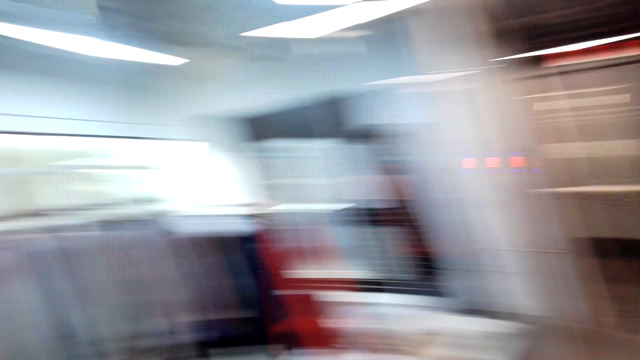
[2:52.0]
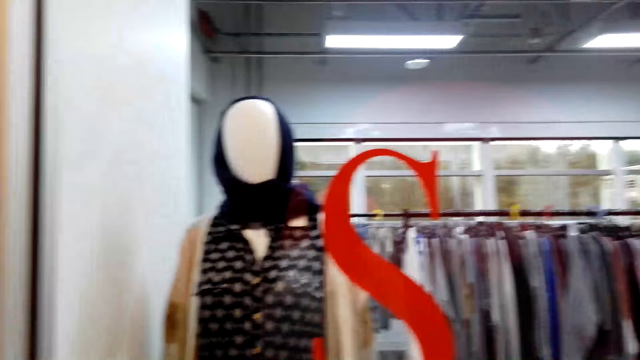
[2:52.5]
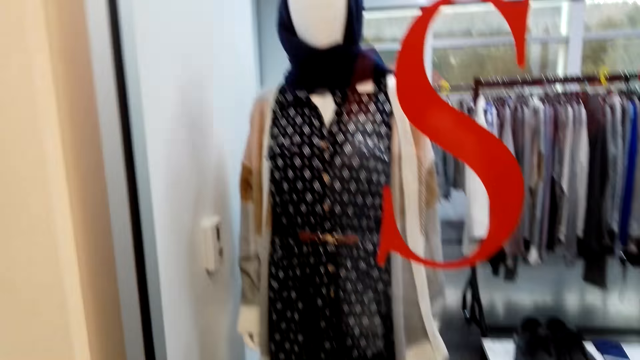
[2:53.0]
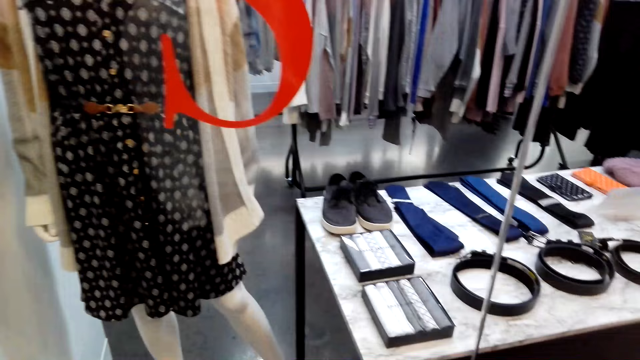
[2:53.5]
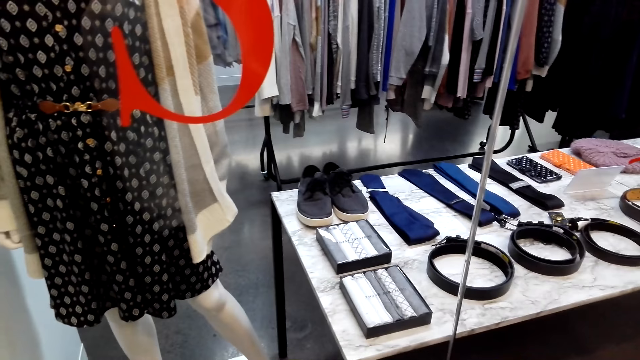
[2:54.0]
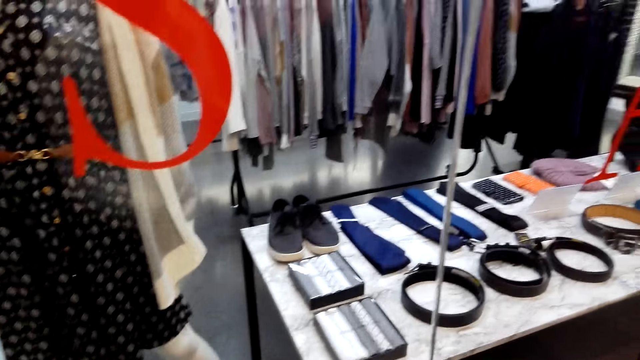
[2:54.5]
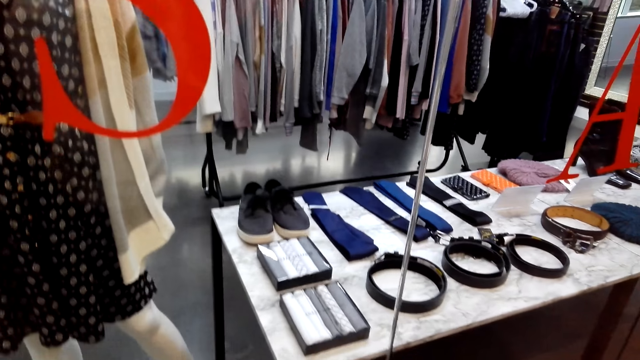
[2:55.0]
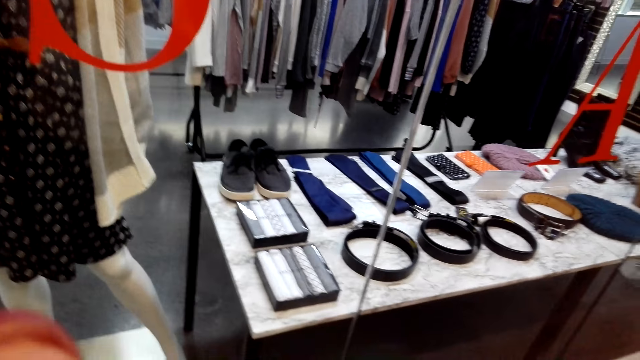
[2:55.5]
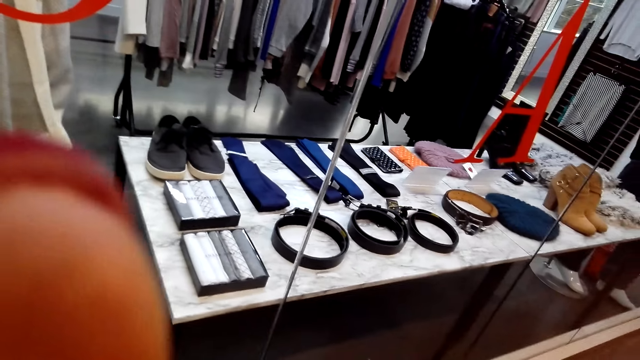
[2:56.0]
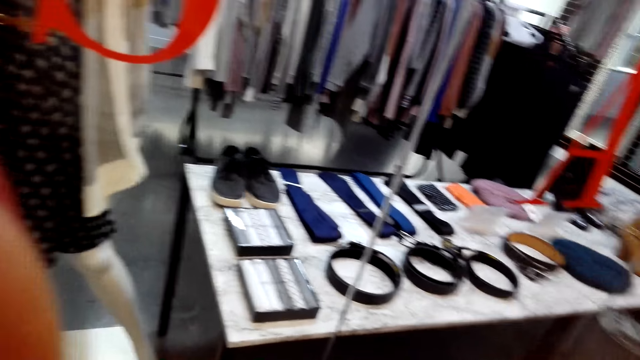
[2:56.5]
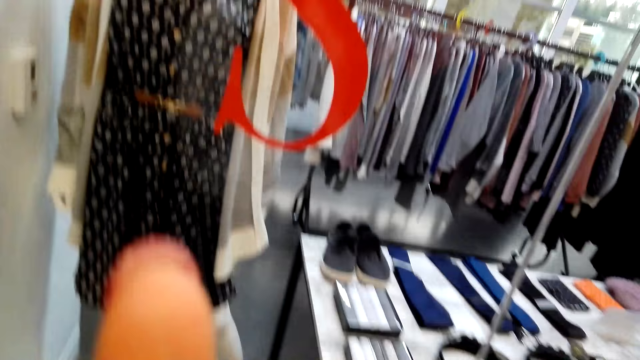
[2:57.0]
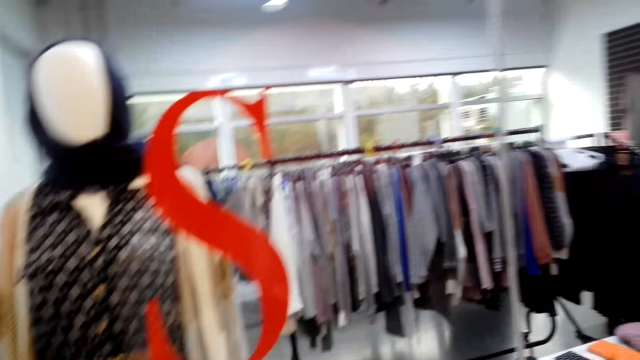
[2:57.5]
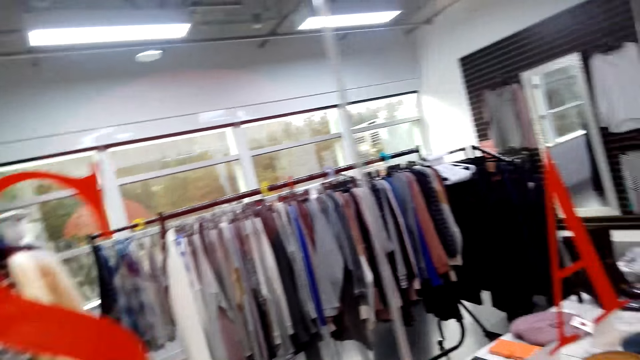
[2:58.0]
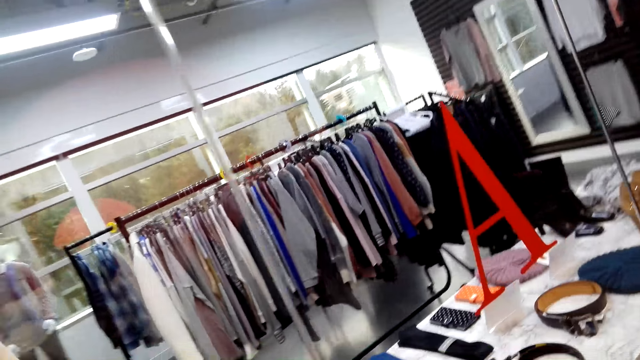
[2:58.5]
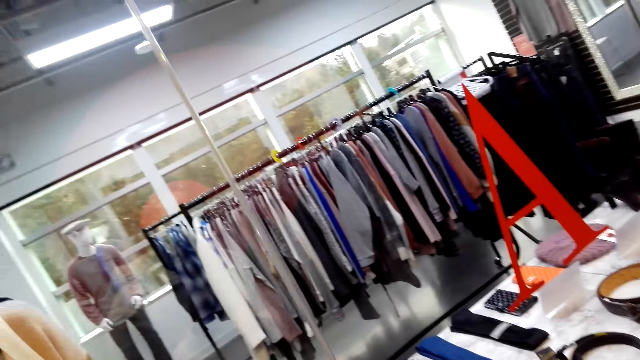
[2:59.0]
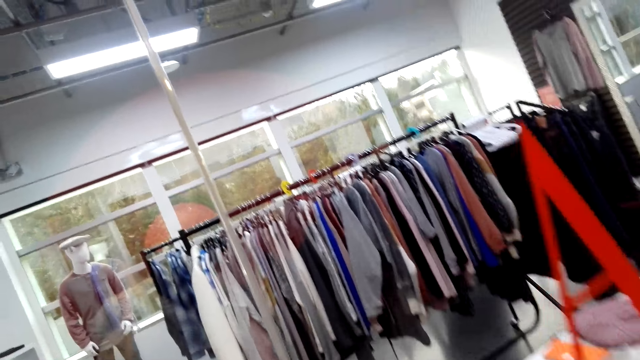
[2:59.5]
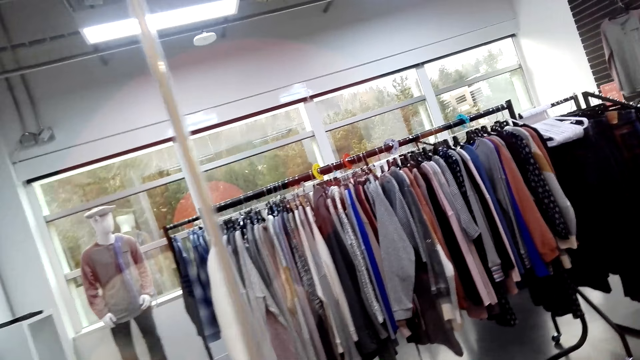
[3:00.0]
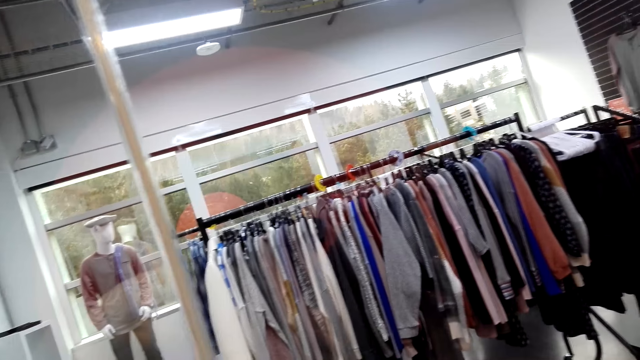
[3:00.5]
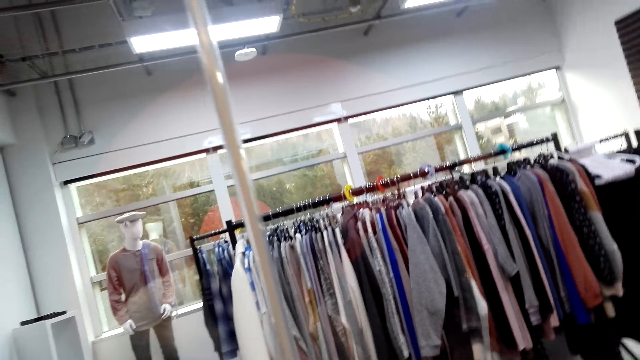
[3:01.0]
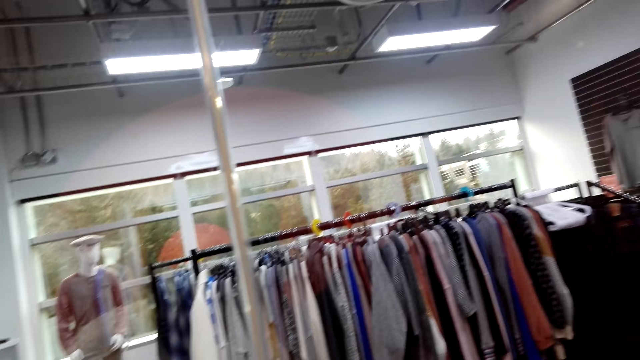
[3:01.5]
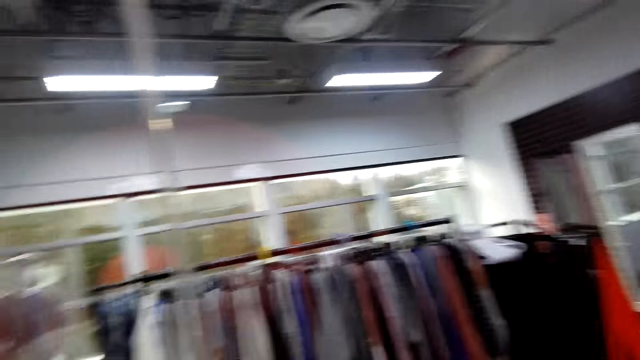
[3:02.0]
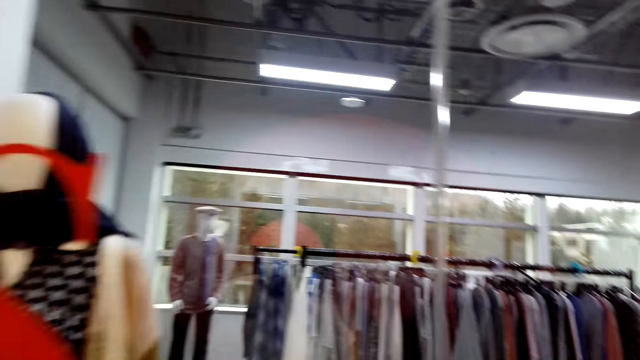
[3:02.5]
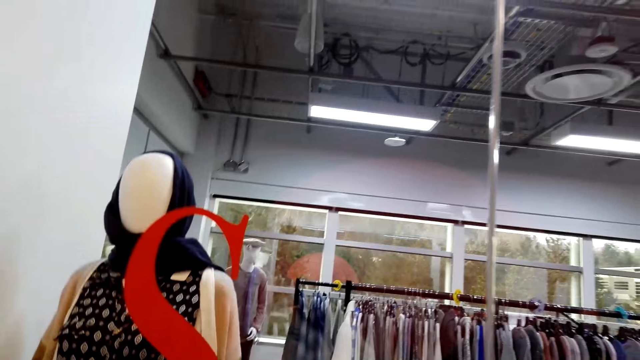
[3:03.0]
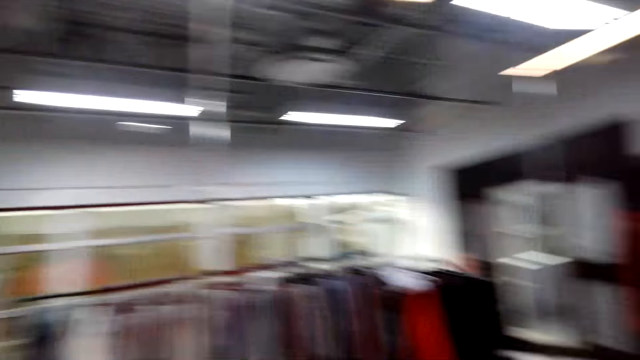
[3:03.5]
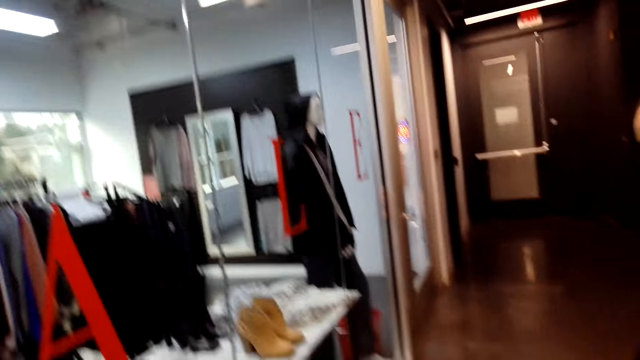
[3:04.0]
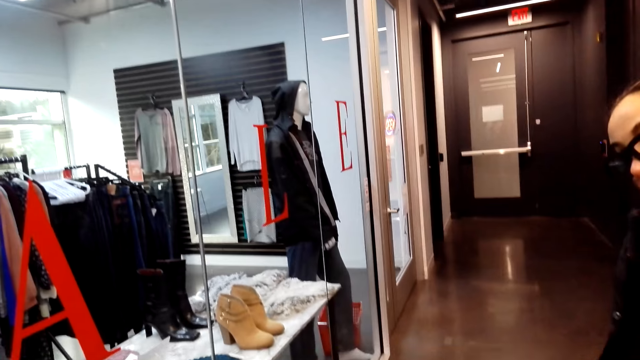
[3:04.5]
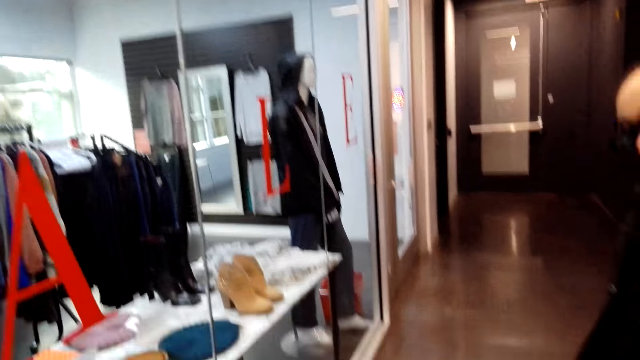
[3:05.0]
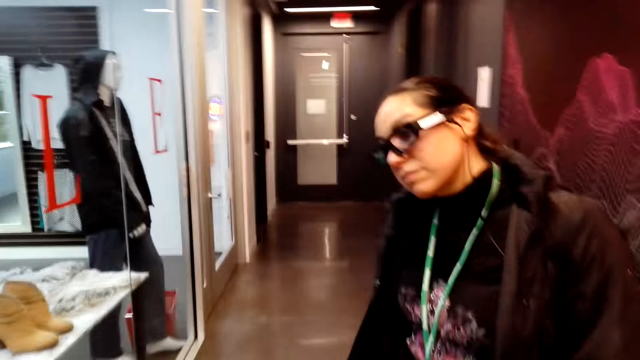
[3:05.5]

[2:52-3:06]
The camera wearer looks at a lady. The lady moves around. The camera wearer stares at the dress. They raise up a thumb. They look around the store.

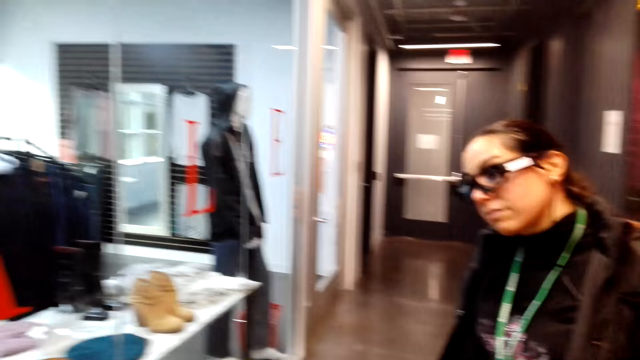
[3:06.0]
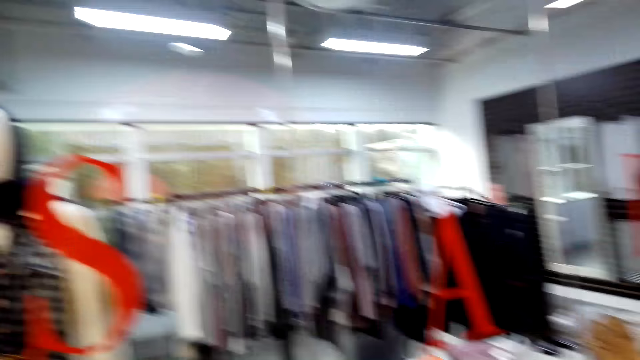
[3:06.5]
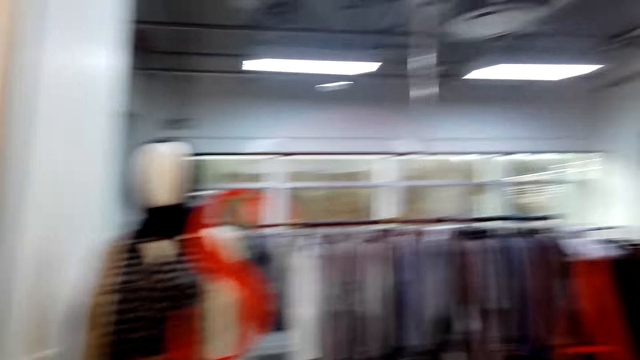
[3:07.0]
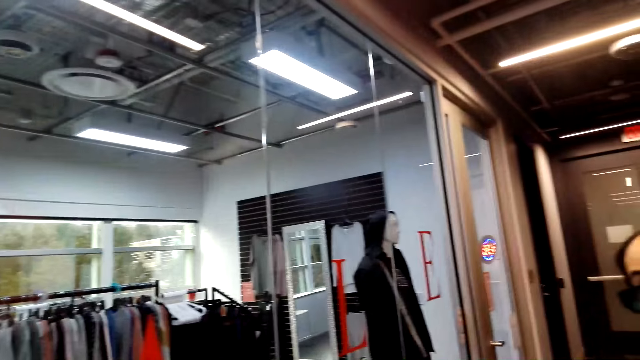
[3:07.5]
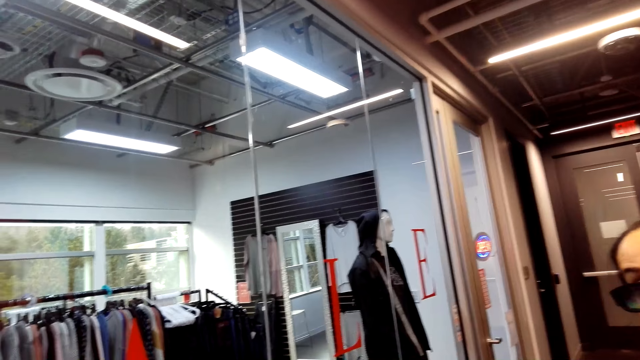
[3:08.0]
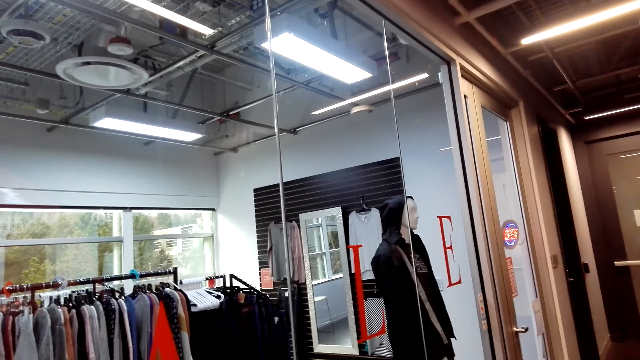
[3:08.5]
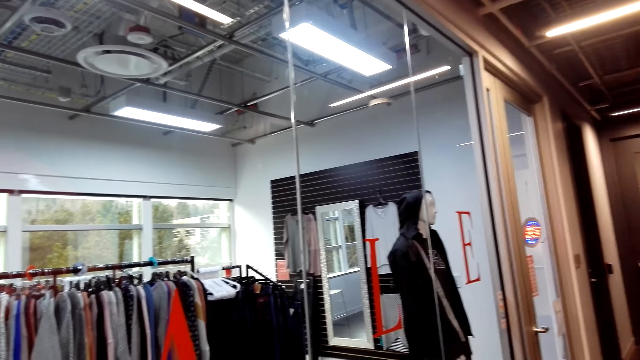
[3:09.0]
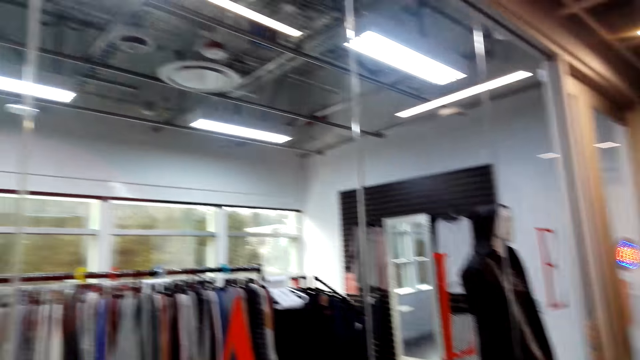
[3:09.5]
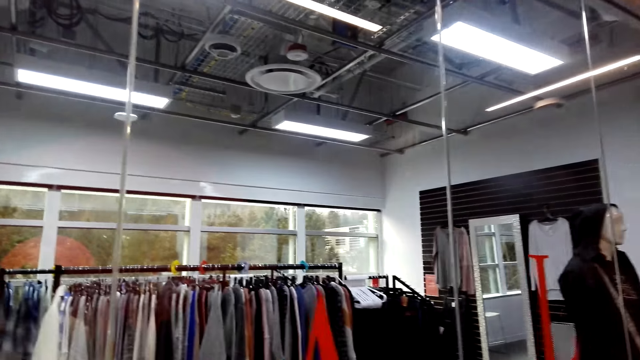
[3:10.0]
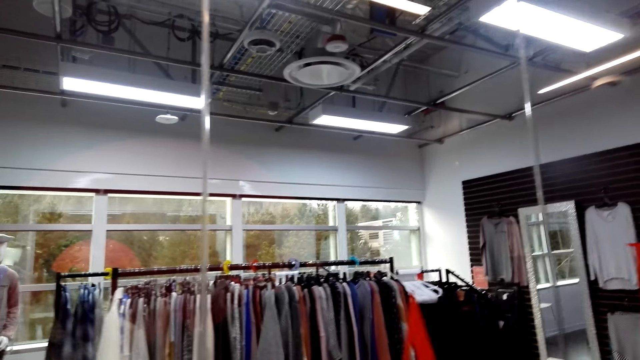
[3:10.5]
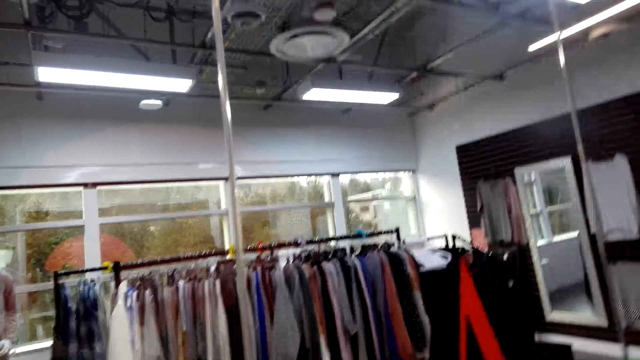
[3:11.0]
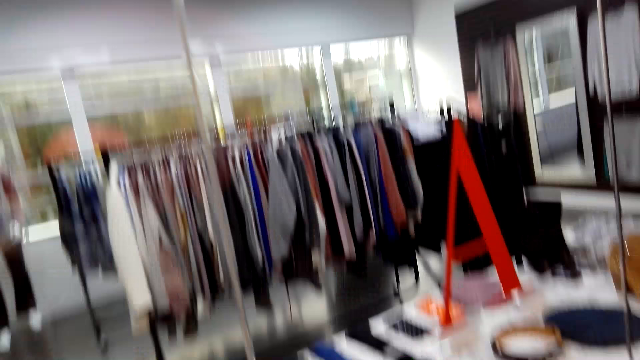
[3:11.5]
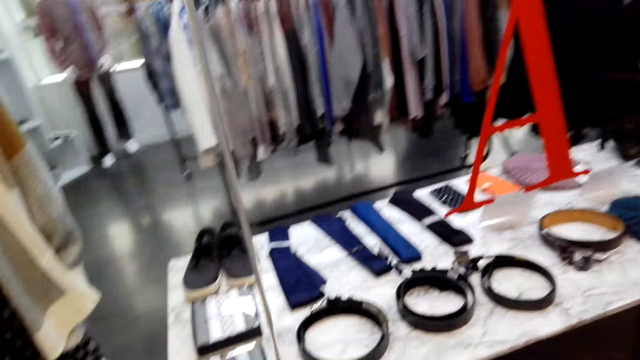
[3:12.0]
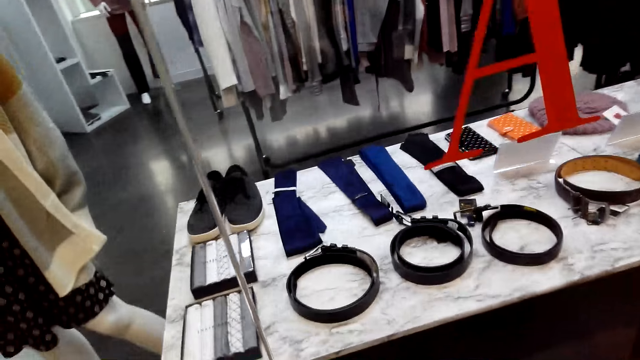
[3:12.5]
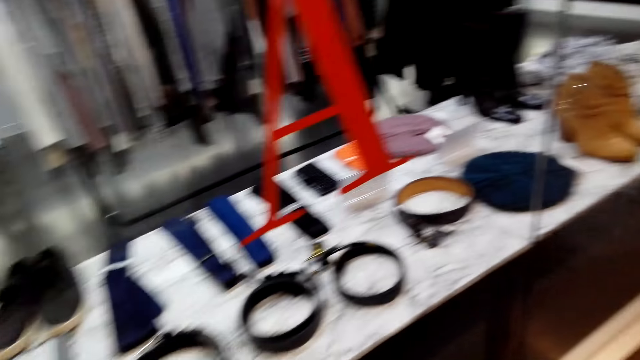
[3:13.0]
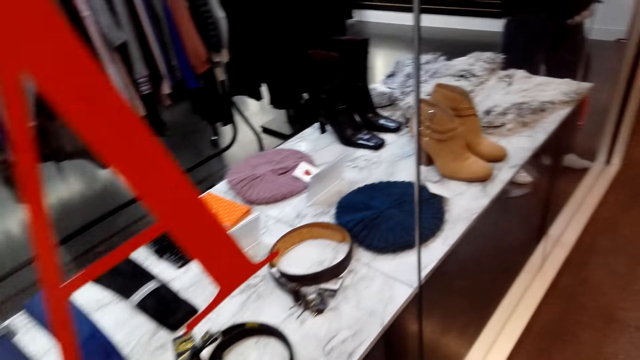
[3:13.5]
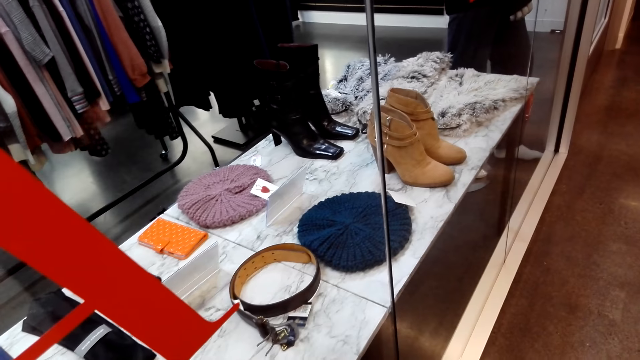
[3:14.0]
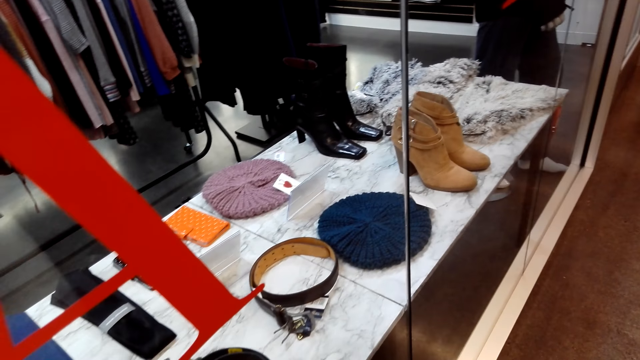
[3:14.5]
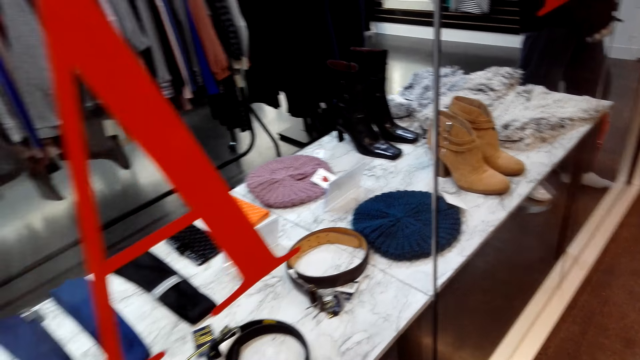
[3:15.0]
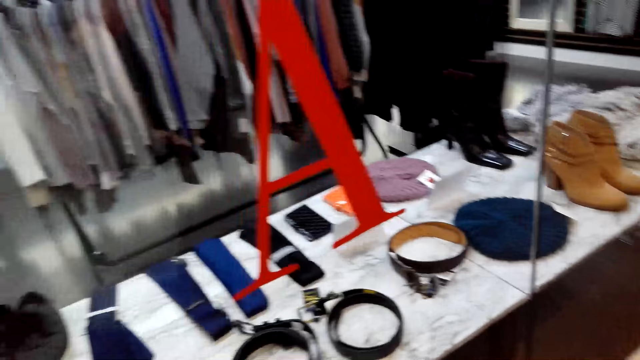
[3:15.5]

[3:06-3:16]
The camera wearer looks at a lady. They look around the store.
